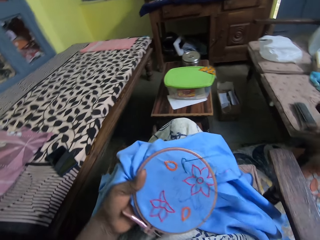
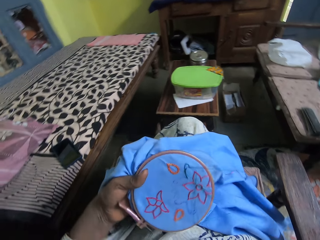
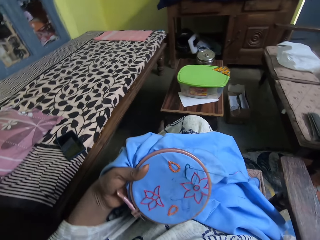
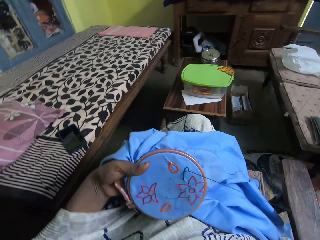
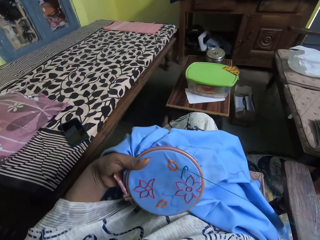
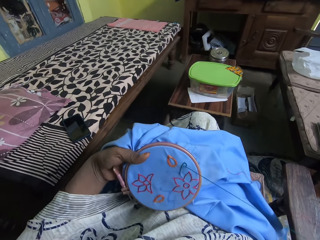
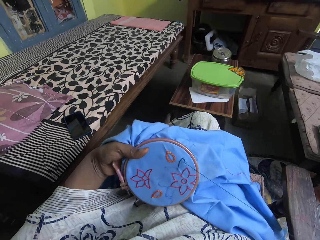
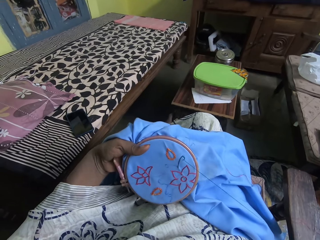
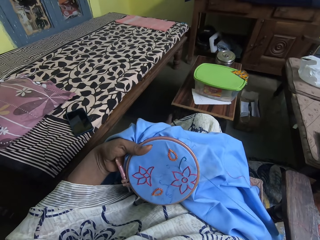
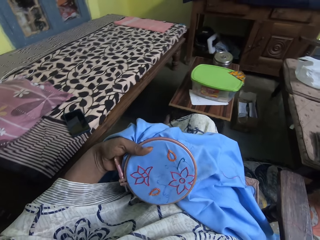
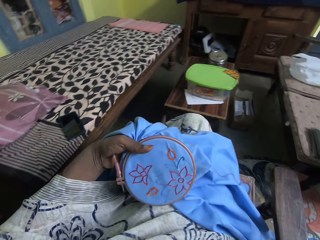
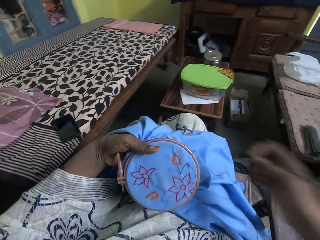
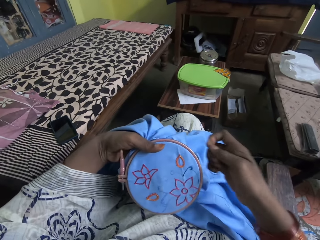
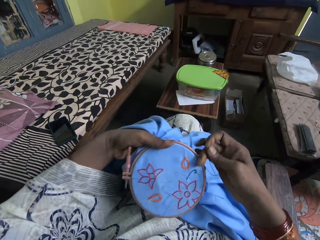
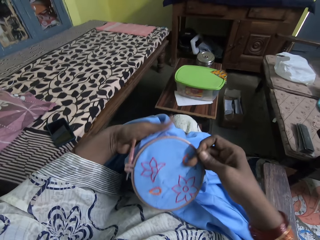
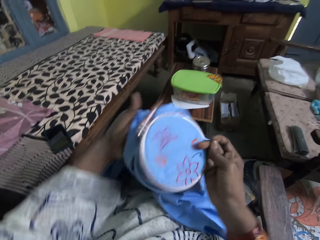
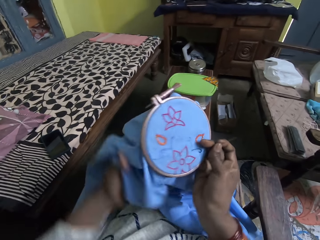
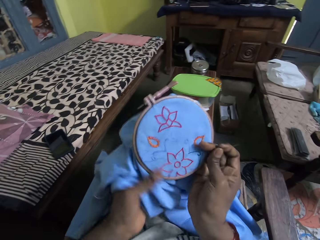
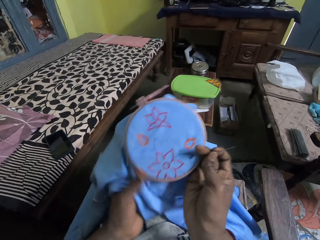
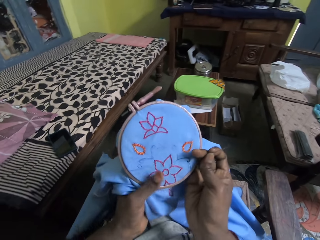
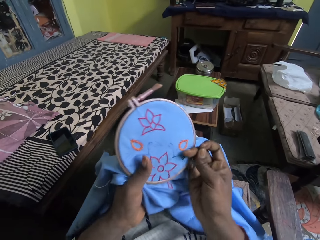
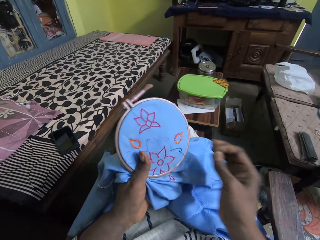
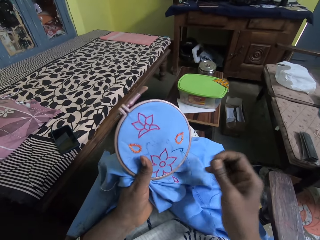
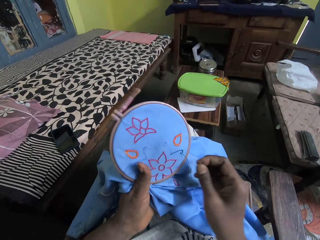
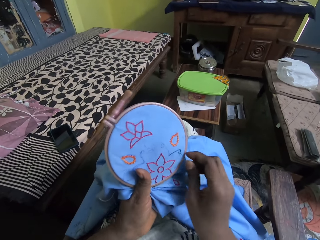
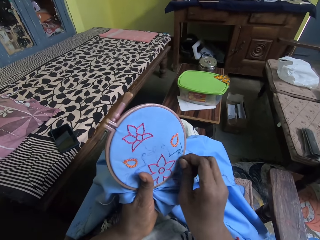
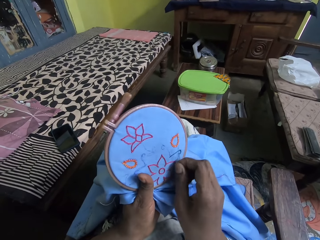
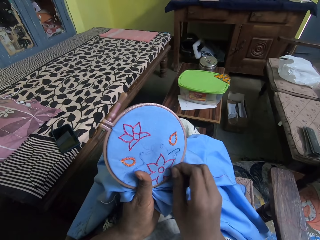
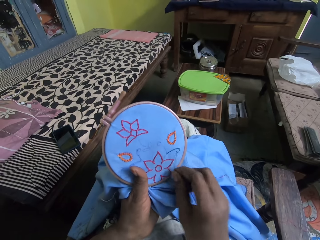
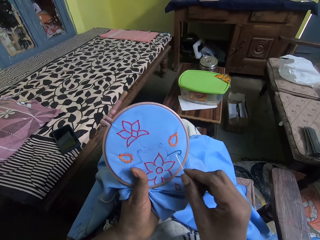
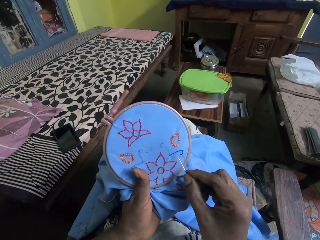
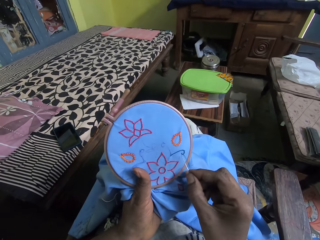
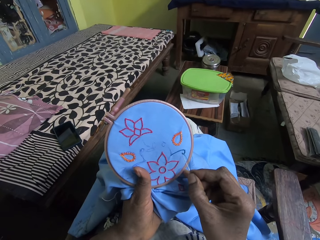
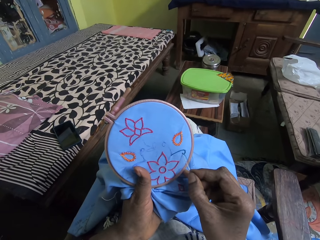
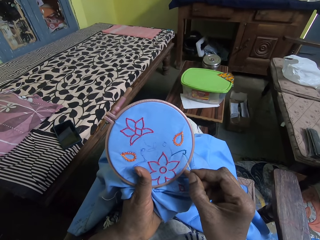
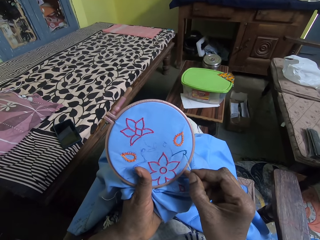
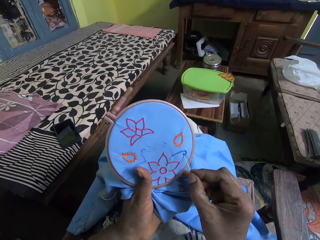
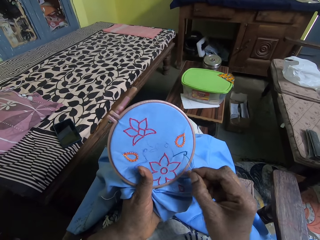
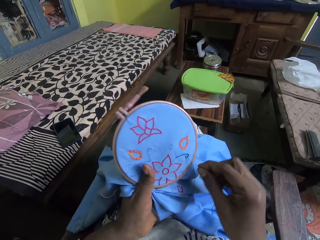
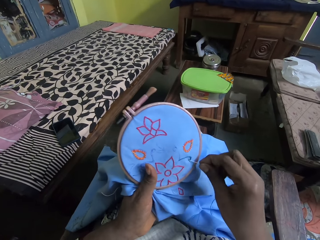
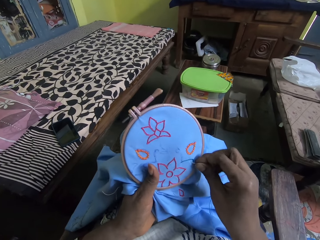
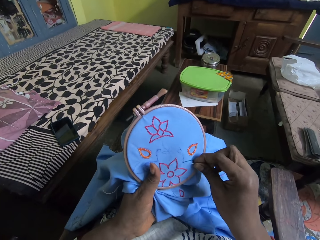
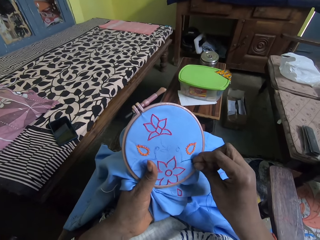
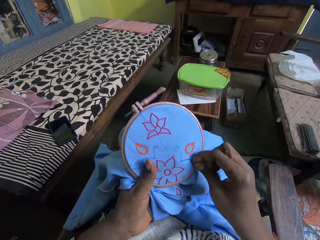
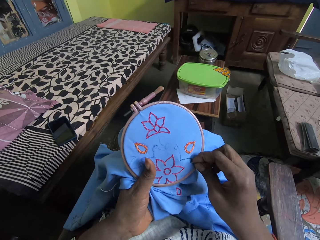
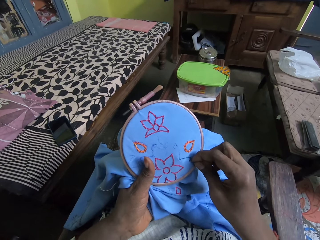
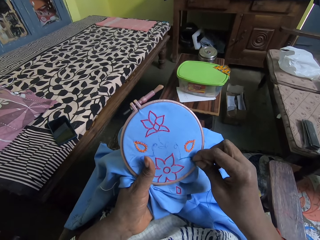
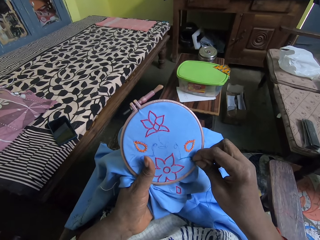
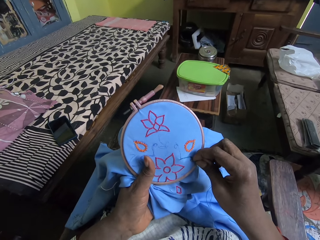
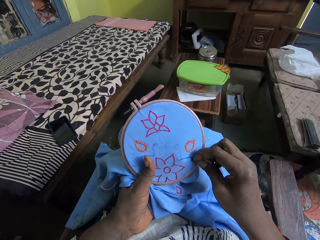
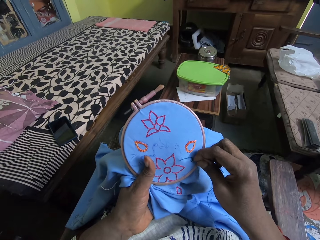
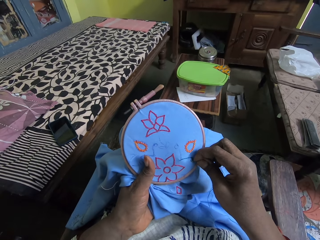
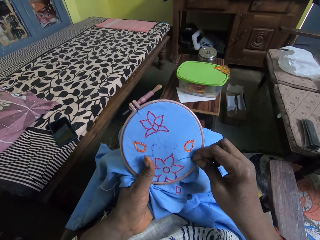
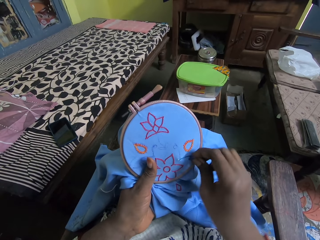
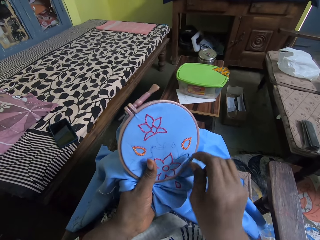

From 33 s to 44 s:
The camera wearer pulls the thread. They hold the material with the right hand. They hold the material with the left hand. They sew.

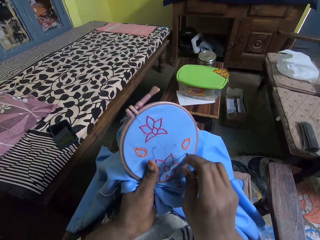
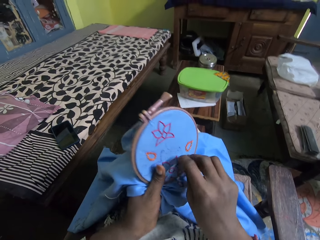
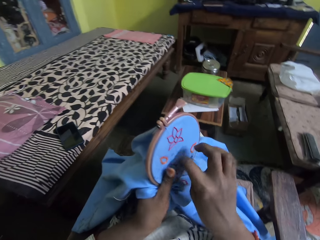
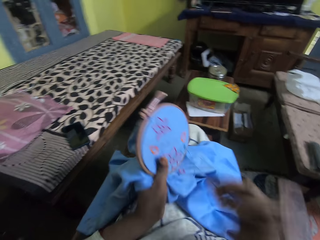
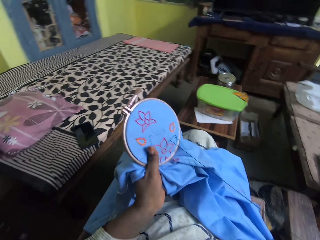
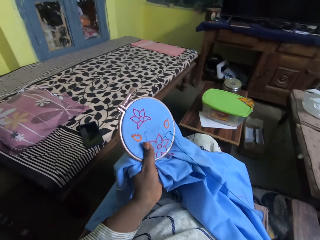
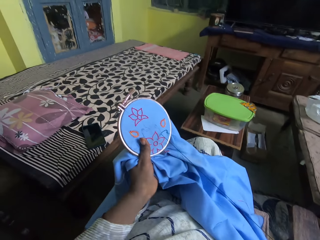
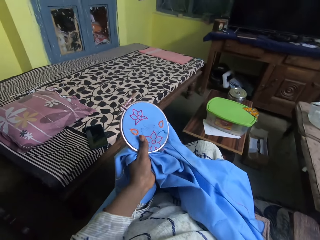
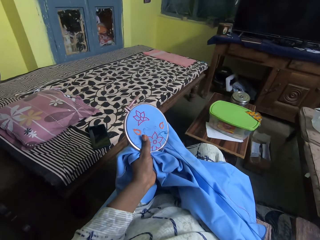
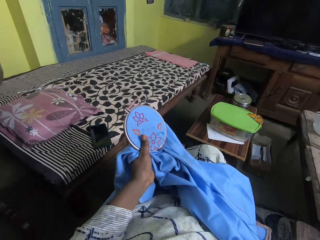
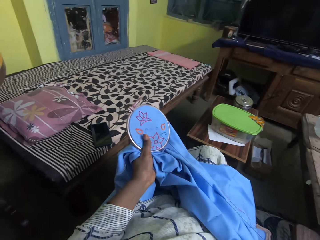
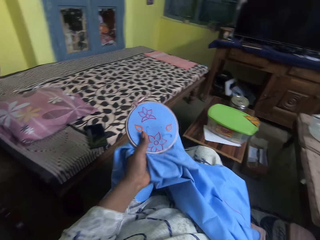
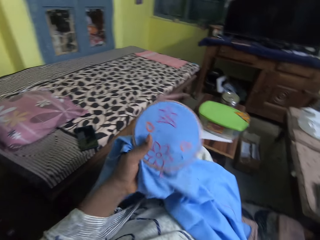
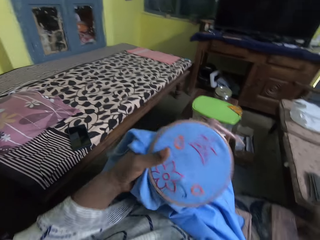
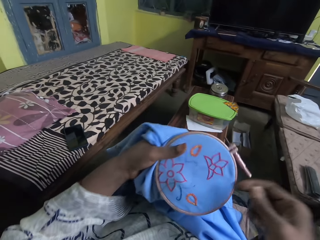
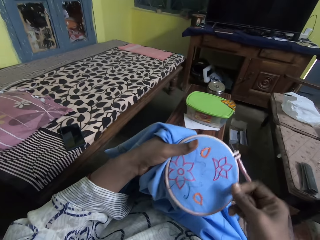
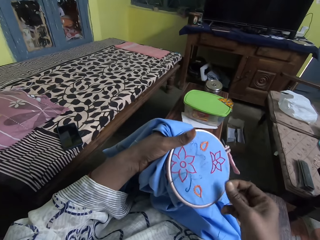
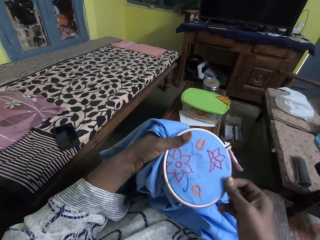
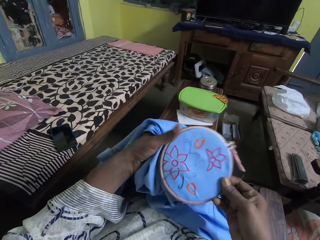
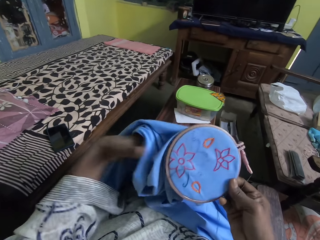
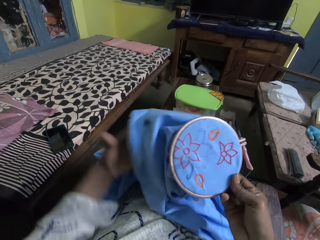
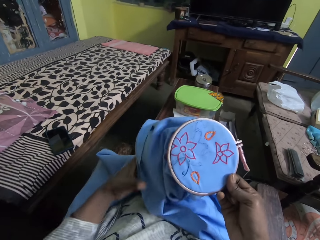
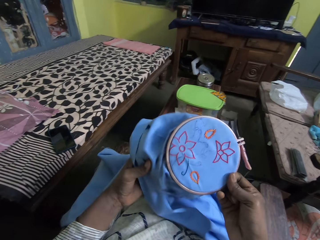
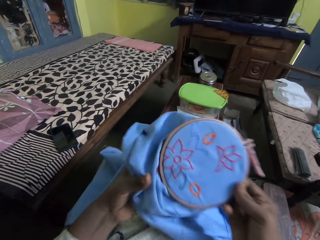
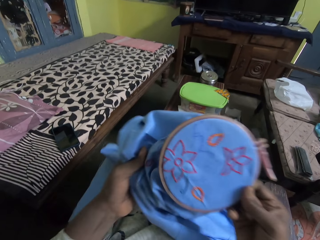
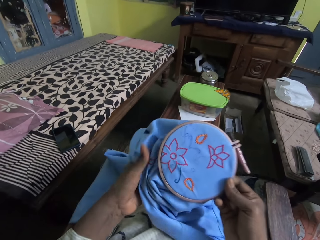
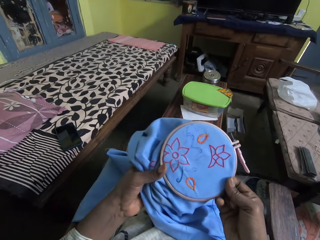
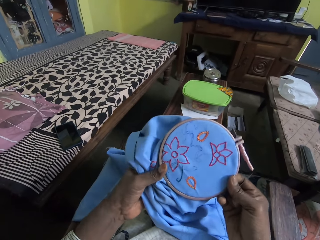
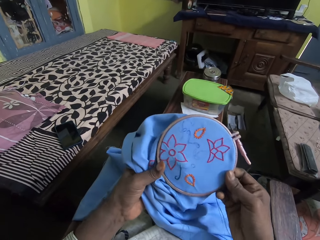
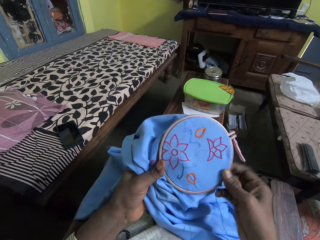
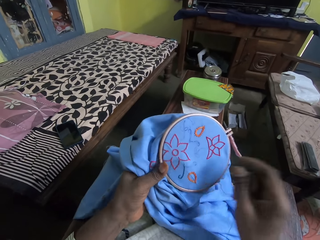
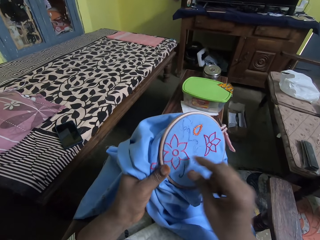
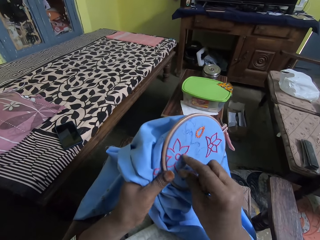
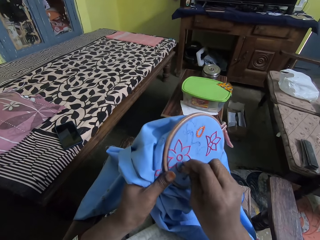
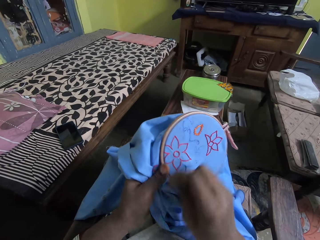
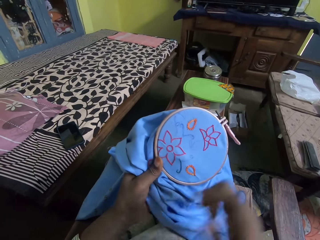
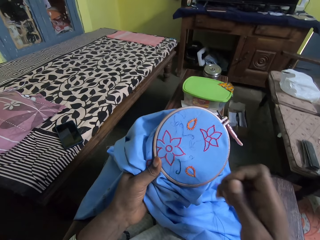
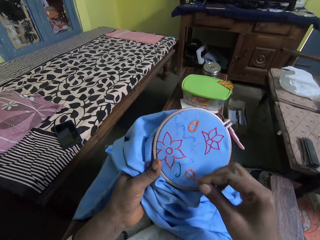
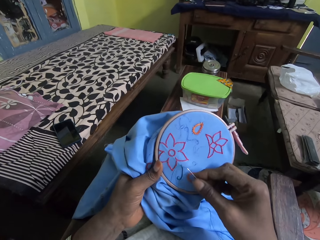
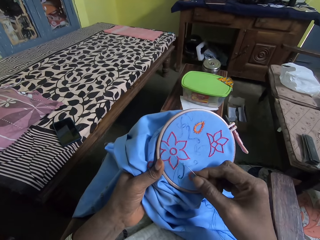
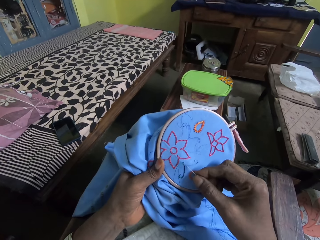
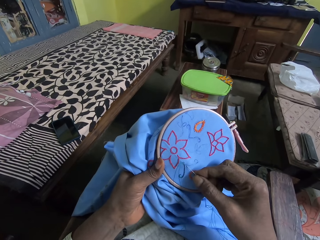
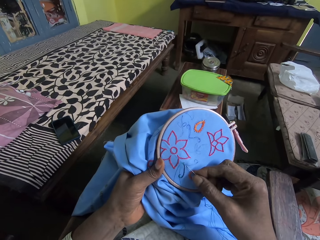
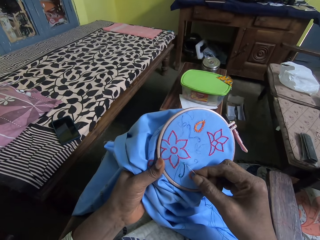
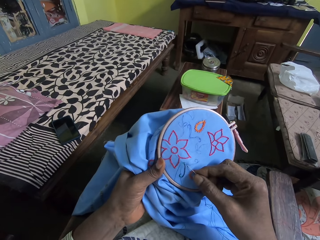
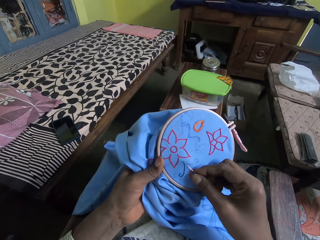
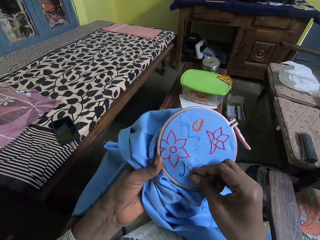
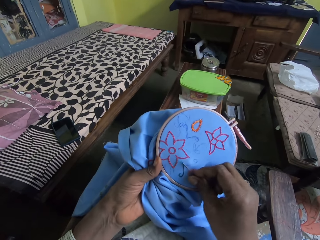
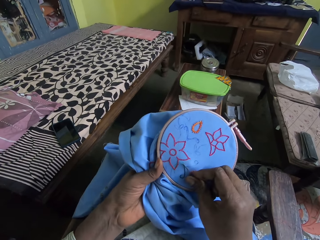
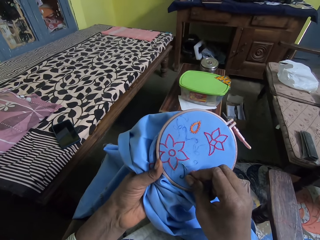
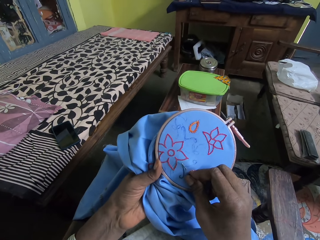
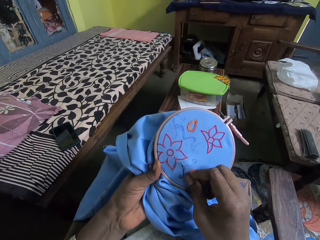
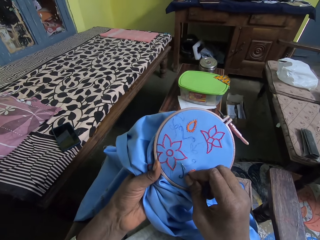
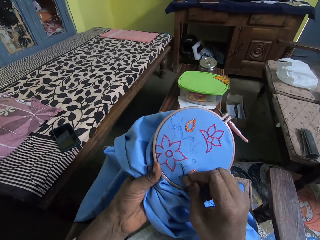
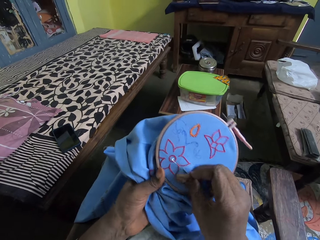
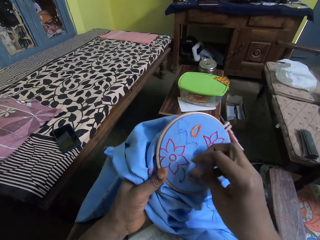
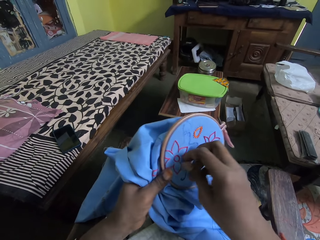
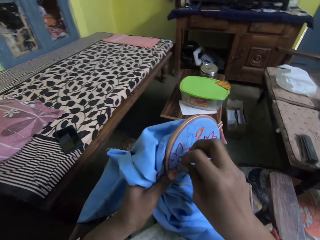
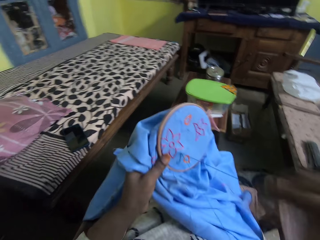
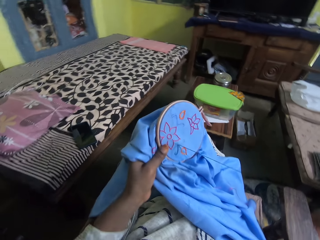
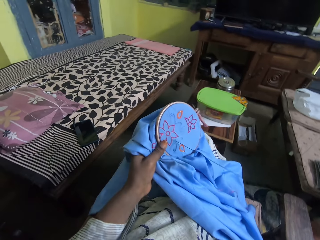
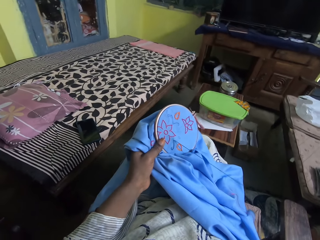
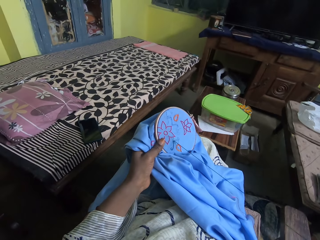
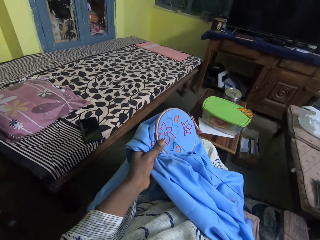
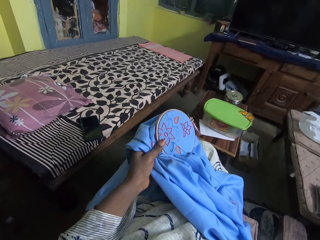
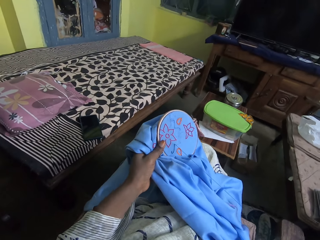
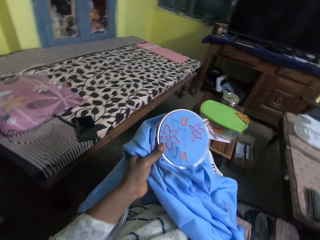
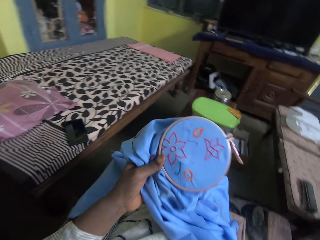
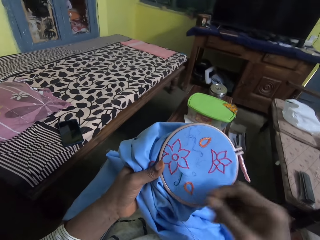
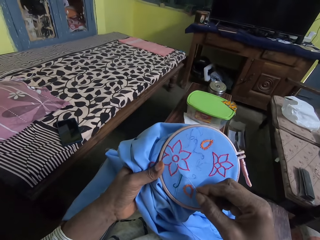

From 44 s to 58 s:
The camera wearer pulls the thread. They hold the material with the right hand. They hold the material with the left hand. They pull the thread. They sew. They pull the thread.
